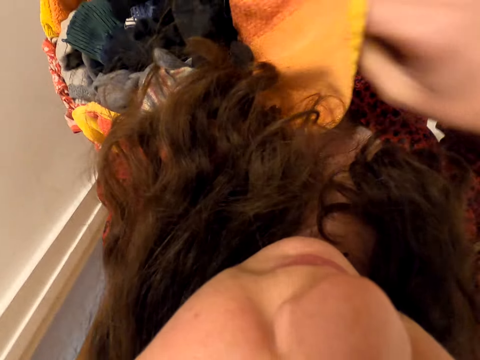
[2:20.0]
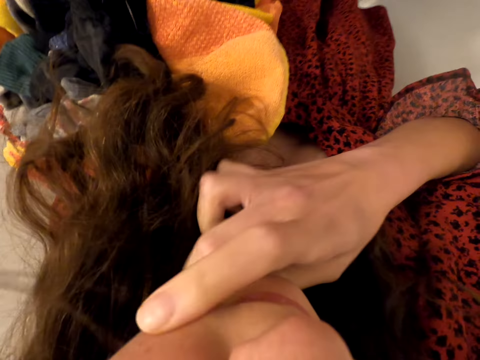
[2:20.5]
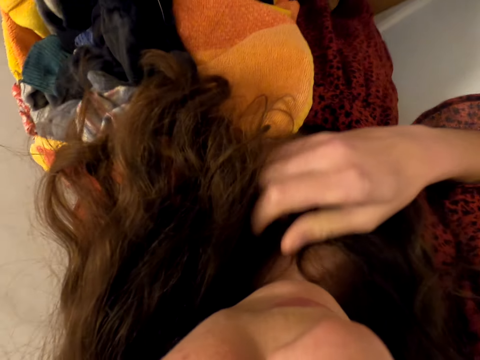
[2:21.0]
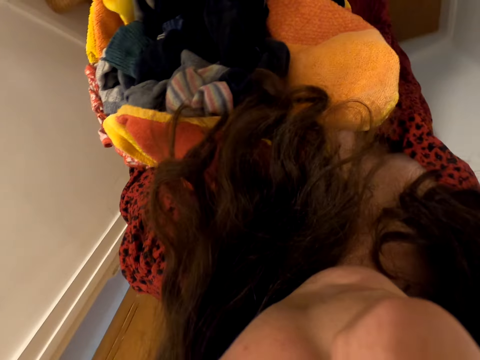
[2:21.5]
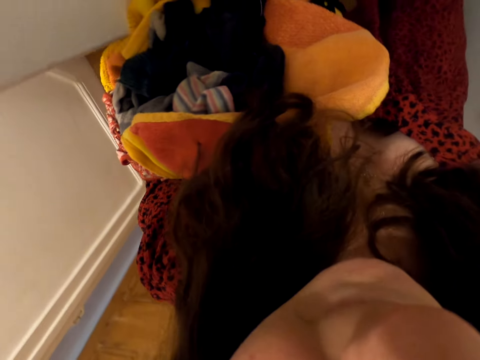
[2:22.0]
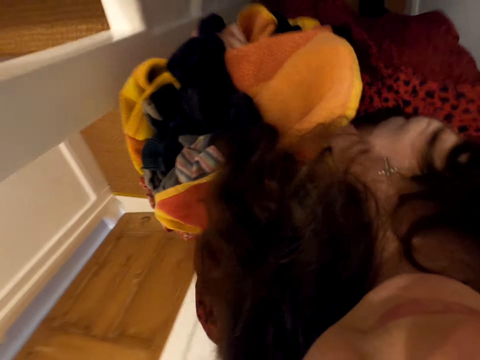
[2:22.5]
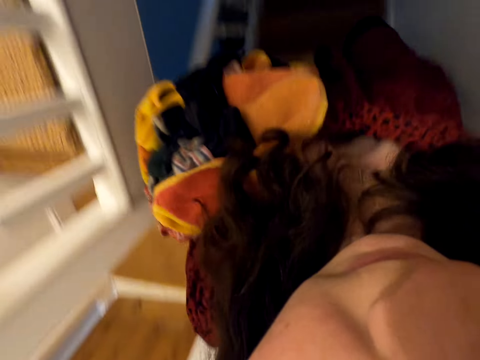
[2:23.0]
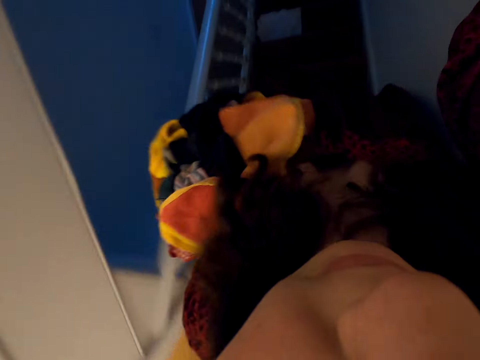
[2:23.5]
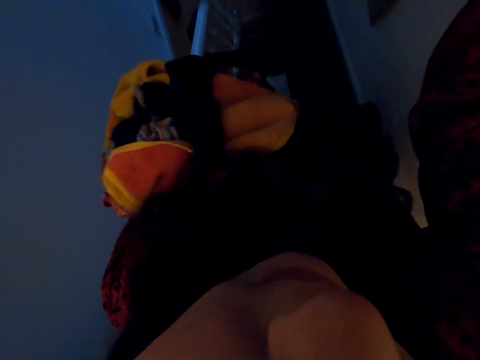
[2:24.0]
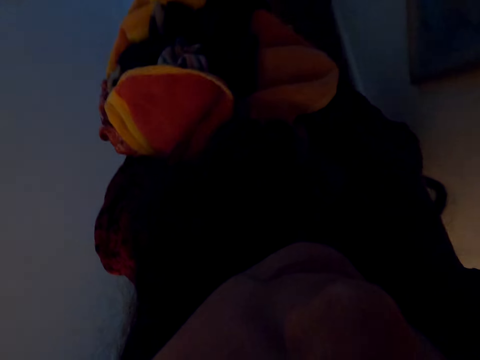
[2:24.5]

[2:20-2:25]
The camera wearer touches her chin. She wipes the face. She walks downstairs.

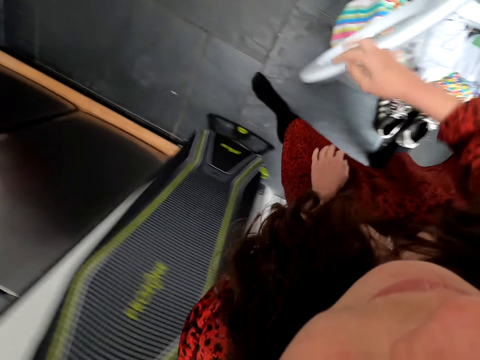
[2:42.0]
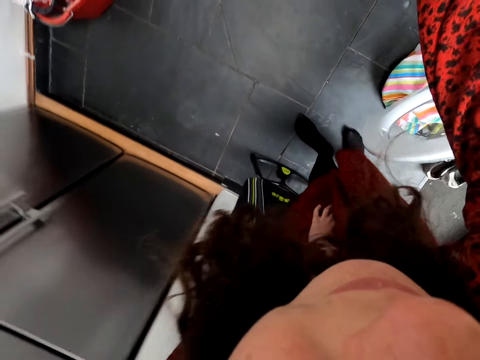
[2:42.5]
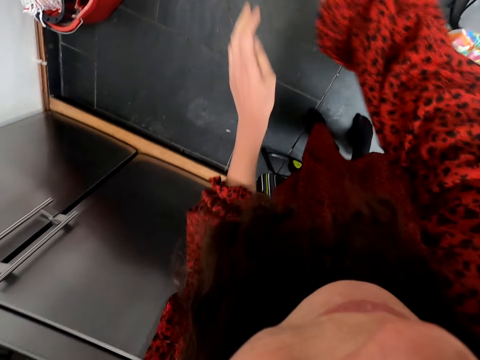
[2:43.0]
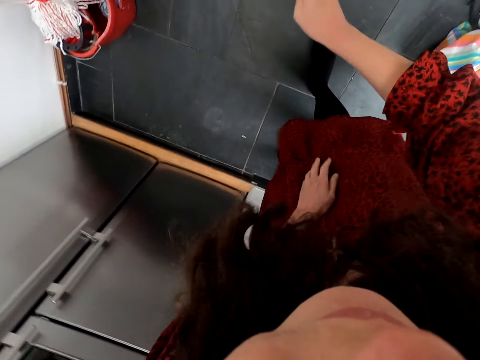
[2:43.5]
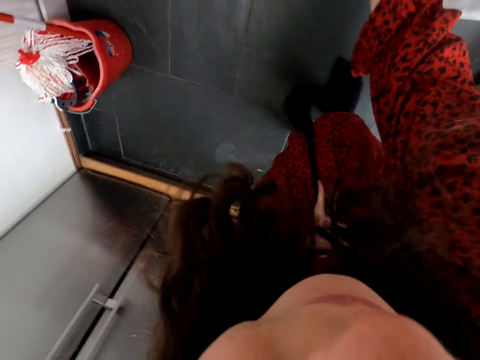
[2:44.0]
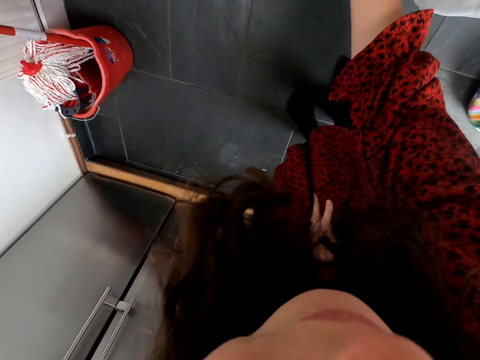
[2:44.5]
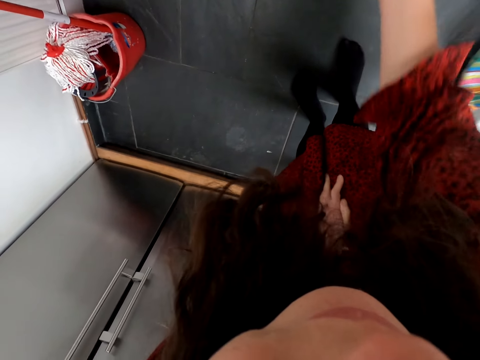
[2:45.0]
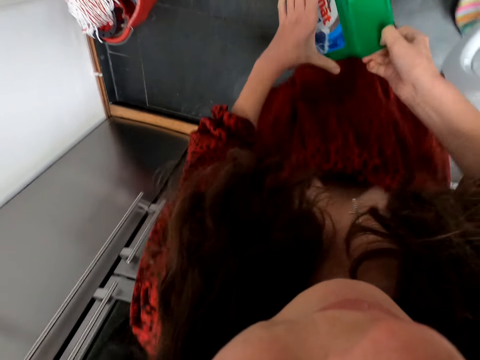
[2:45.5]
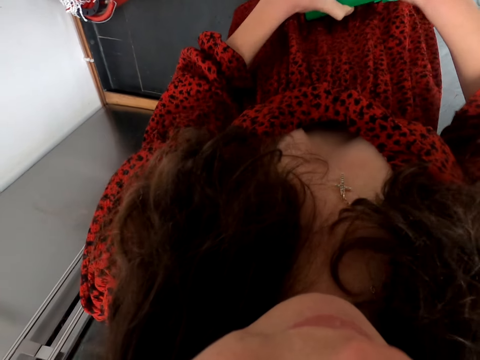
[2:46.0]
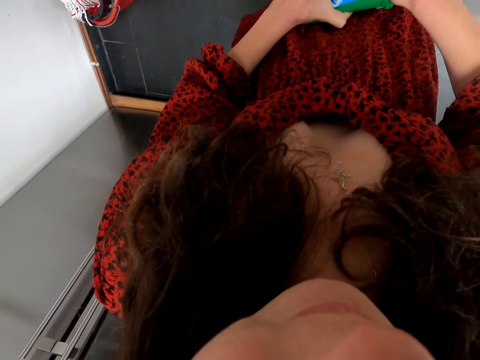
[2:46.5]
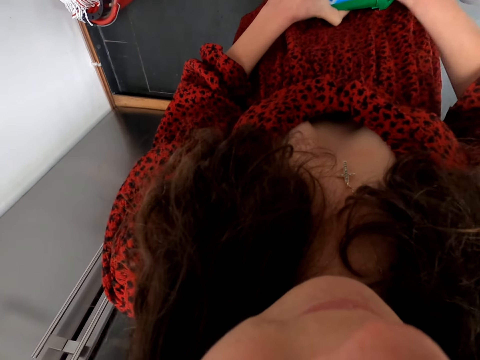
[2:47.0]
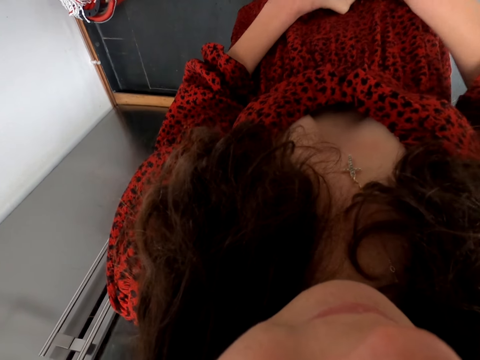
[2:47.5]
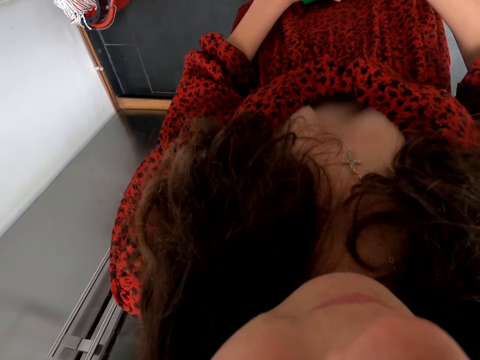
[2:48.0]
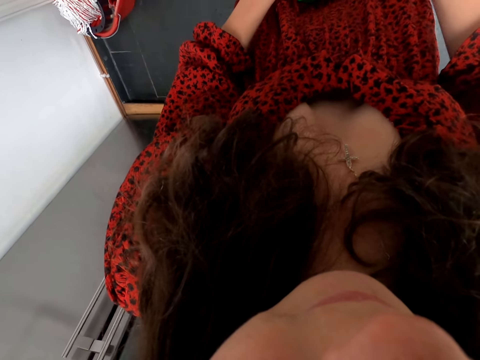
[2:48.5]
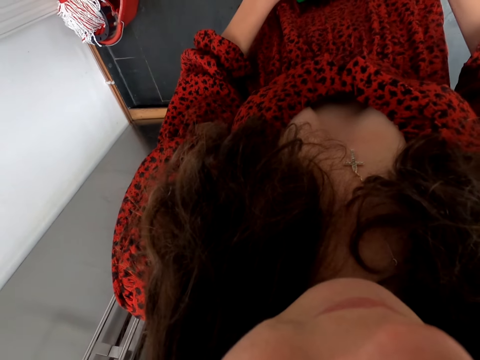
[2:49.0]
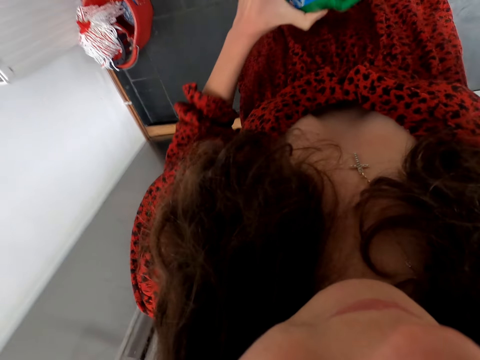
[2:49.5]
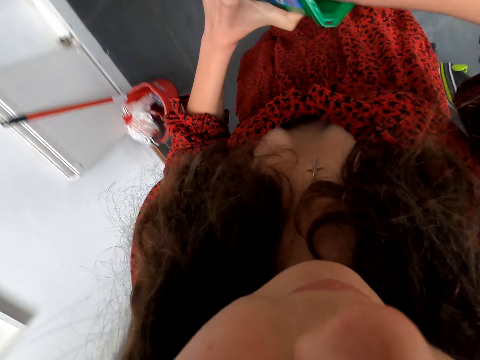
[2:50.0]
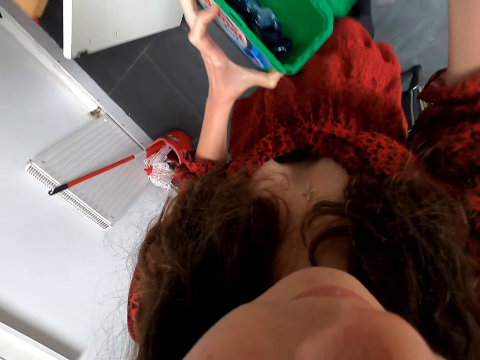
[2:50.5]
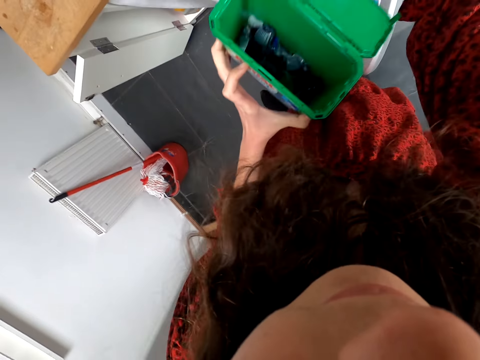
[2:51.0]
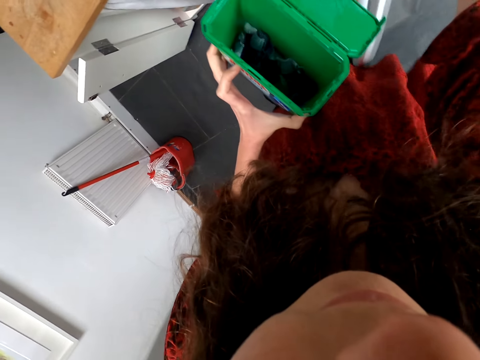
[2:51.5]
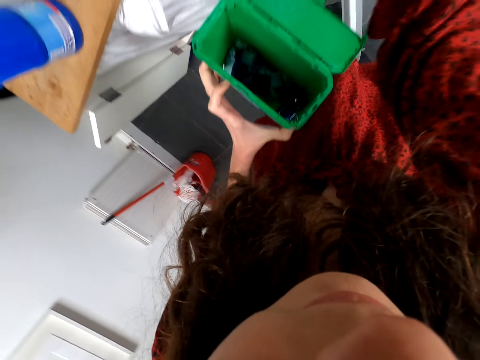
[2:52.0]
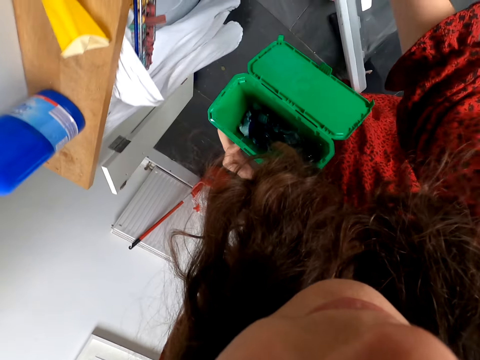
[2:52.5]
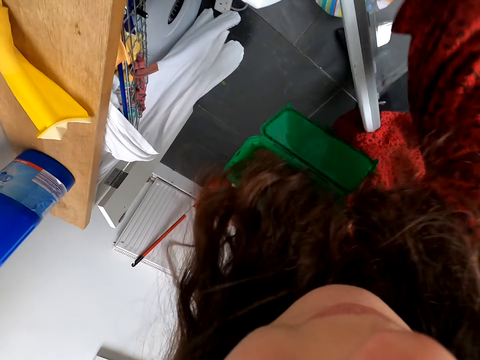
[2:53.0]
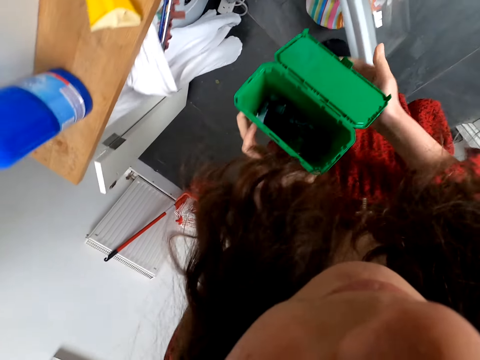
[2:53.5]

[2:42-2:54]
The camera wearer moves beside the washing machine. They take a container. They open the container. They take an object. They put the object in the washing machine.

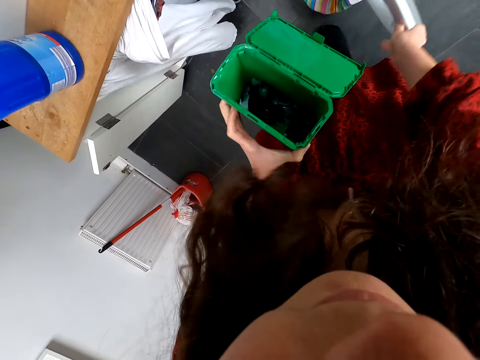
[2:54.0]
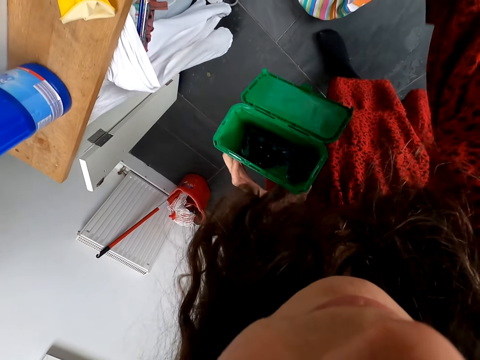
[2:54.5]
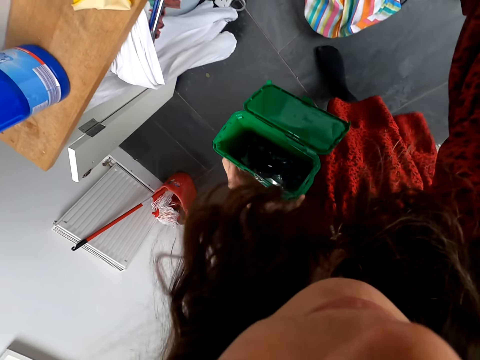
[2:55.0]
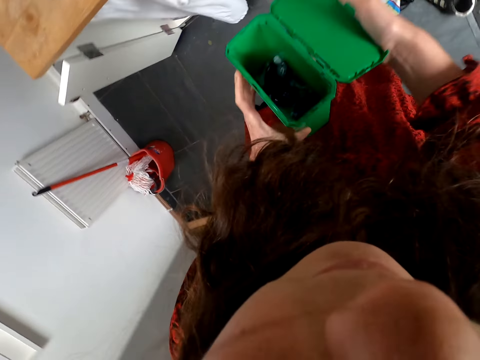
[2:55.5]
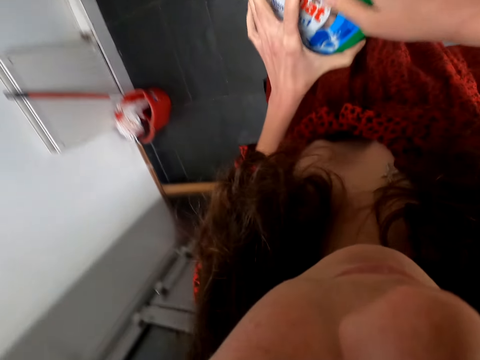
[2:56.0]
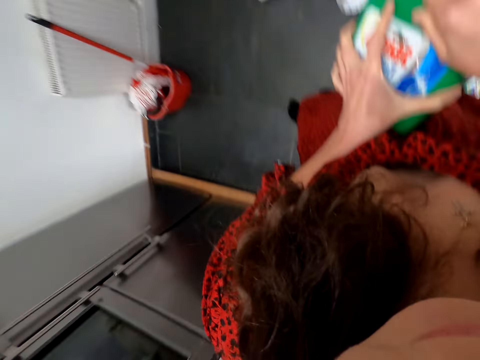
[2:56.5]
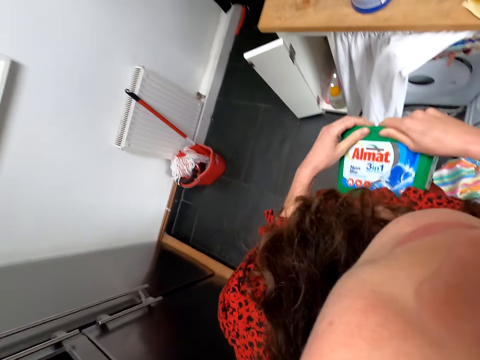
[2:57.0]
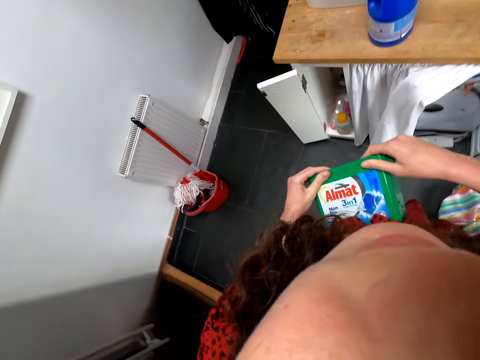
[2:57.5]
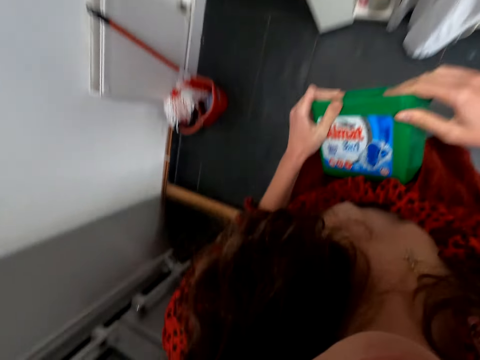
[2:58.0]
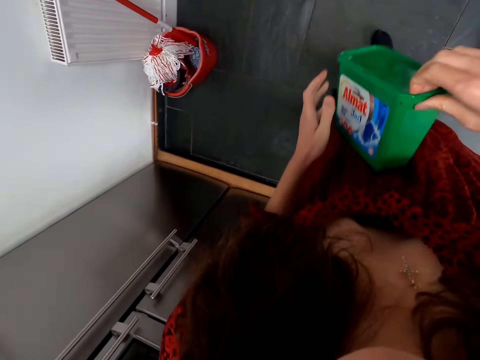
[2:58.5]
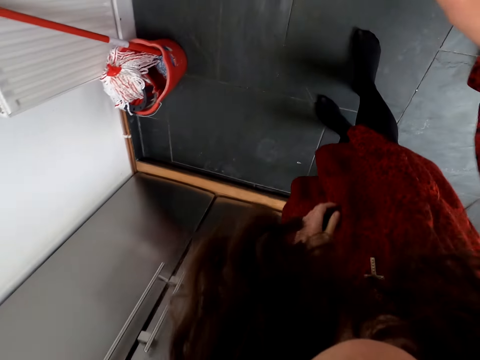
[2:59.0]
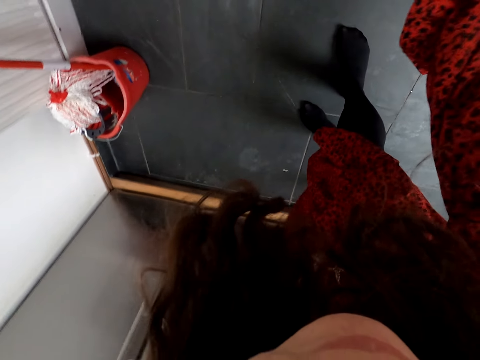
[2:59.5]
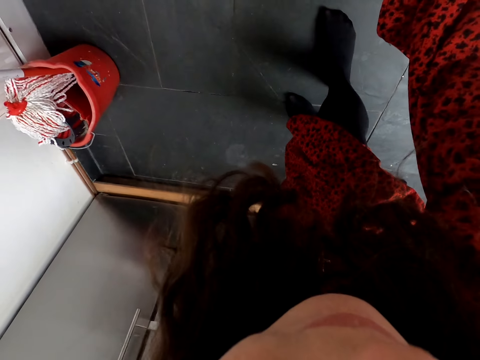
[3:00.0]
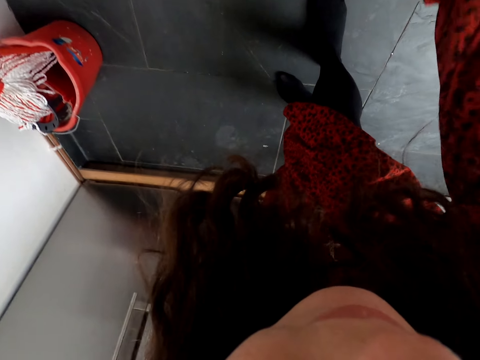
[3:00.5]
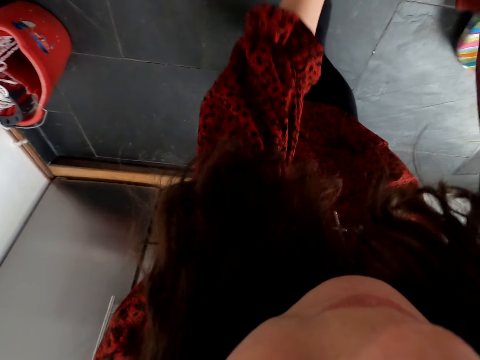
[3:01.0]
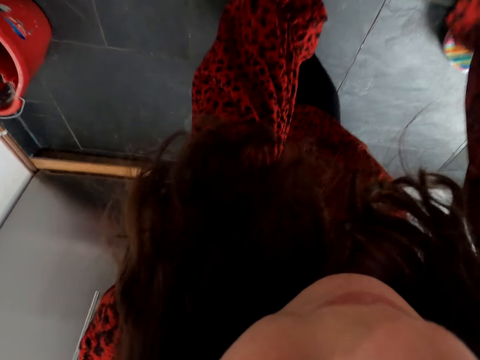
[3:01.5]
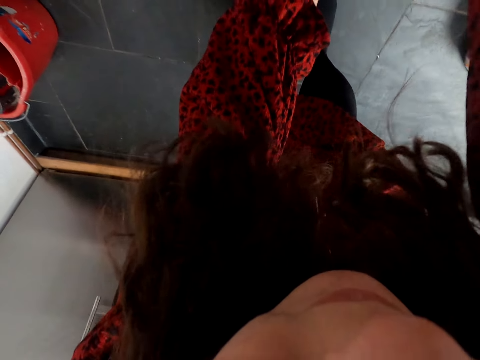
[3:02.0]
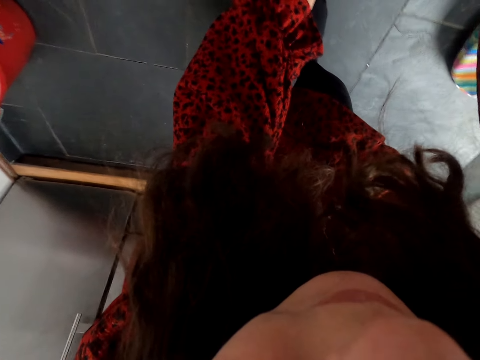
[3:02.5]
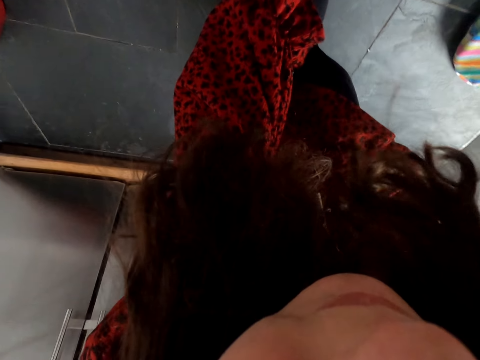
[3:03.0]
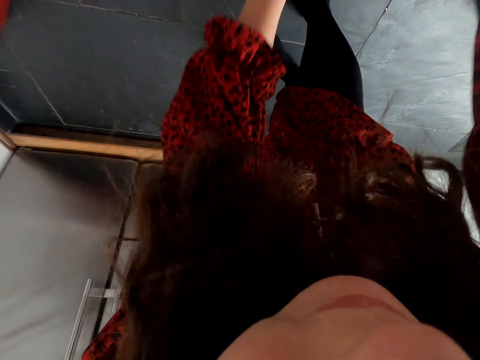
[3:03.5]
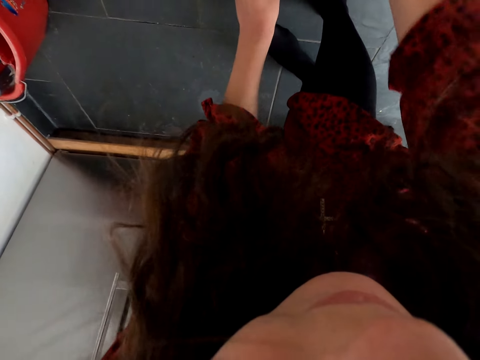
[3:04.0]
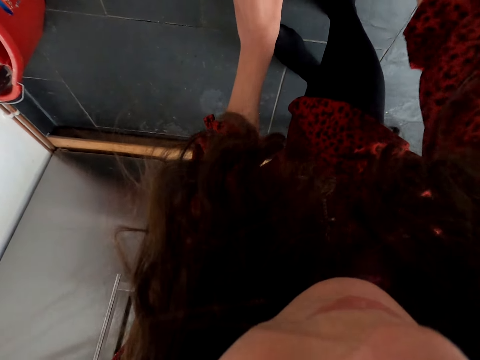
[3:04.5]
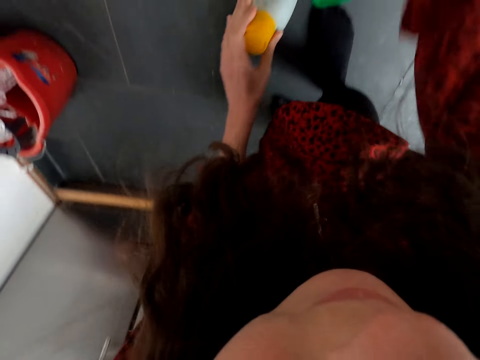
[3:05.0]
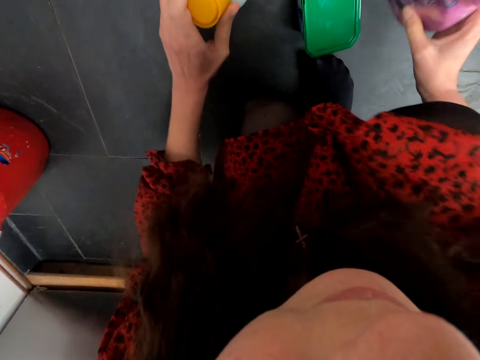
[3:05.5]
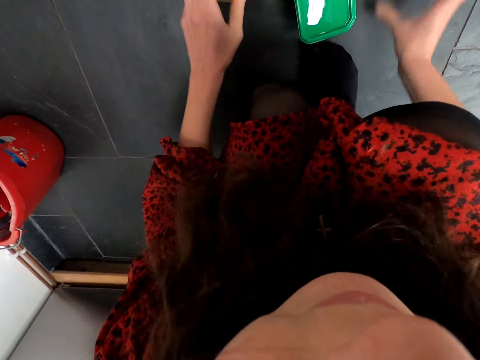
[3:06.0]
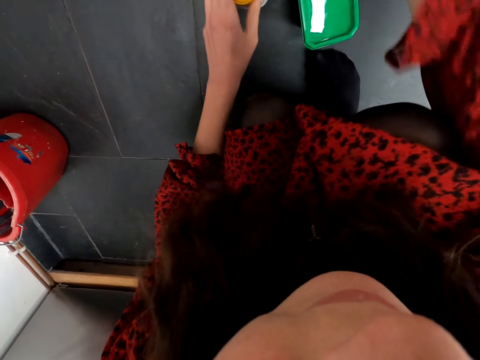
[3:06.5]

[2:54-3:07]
The camera wearer closes the washing machine door. They close the container. They put the container under the table. They touch under the table. They take a bottle. They put the bottle on the floor.
